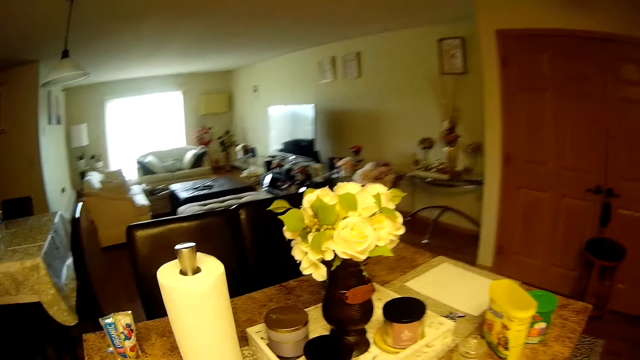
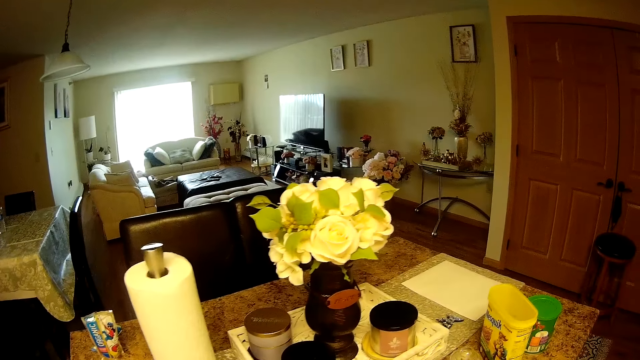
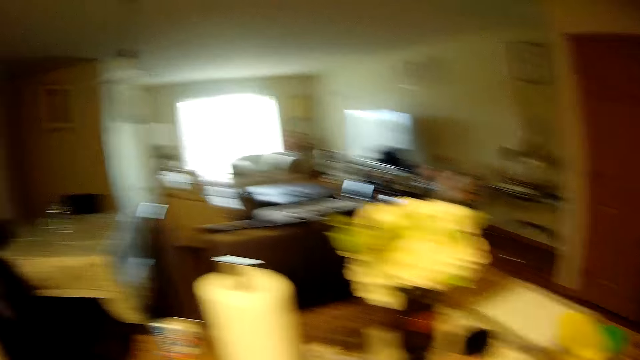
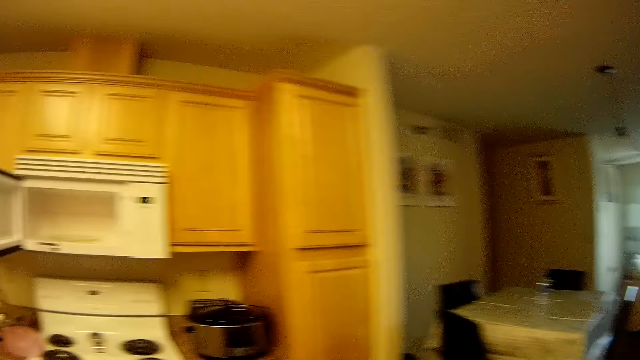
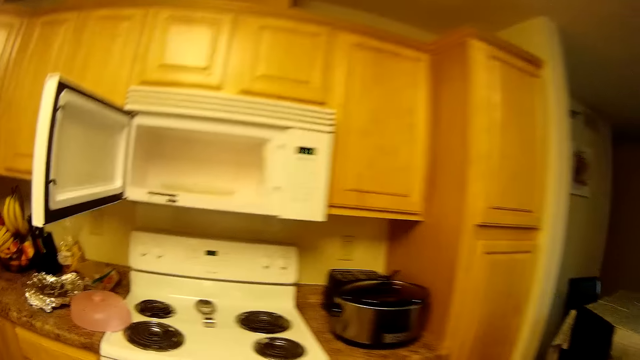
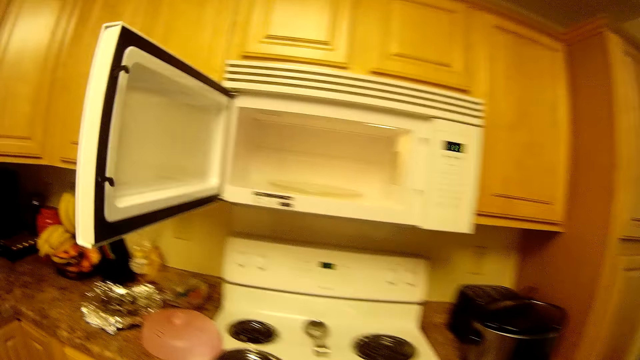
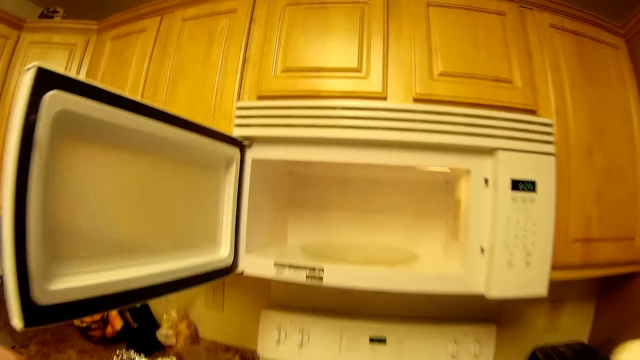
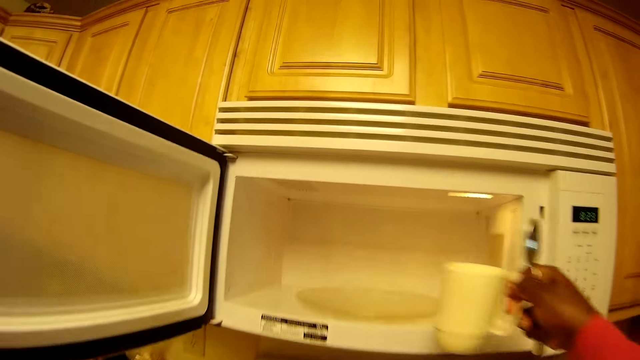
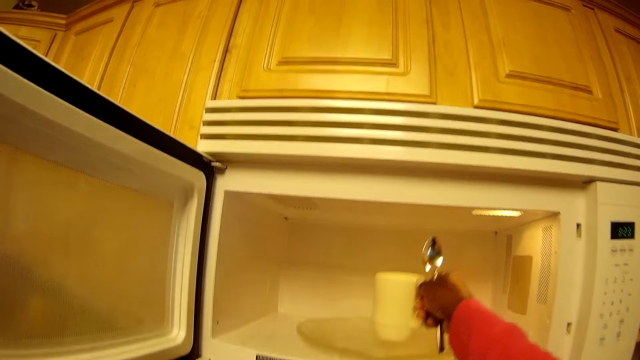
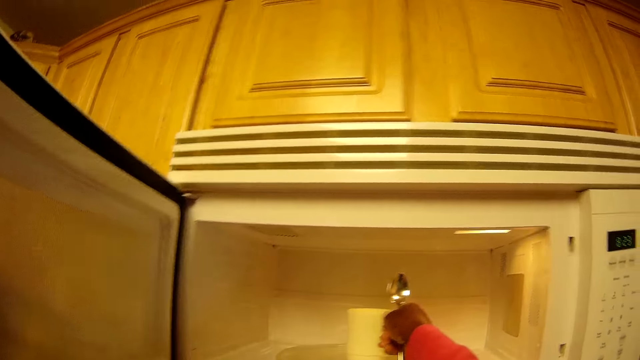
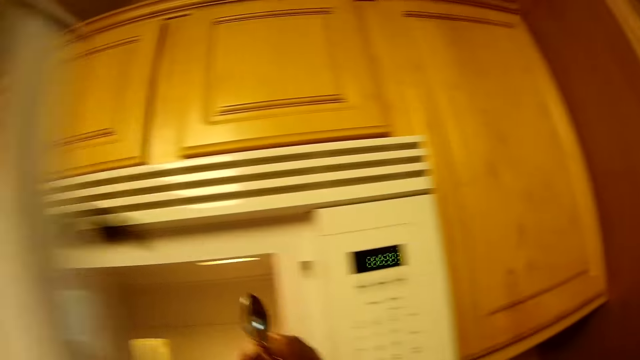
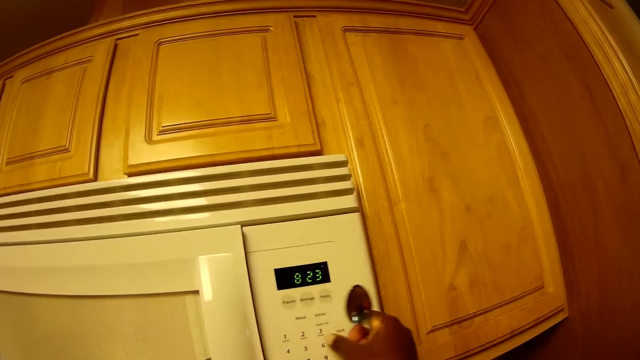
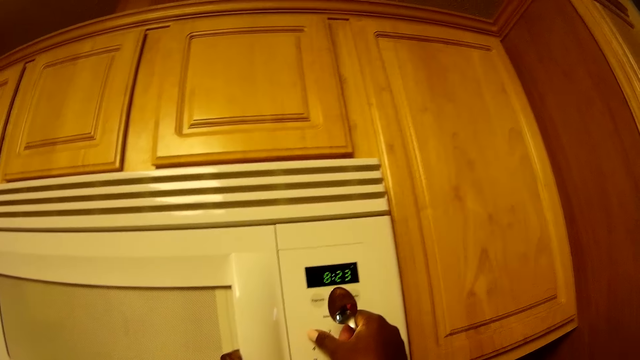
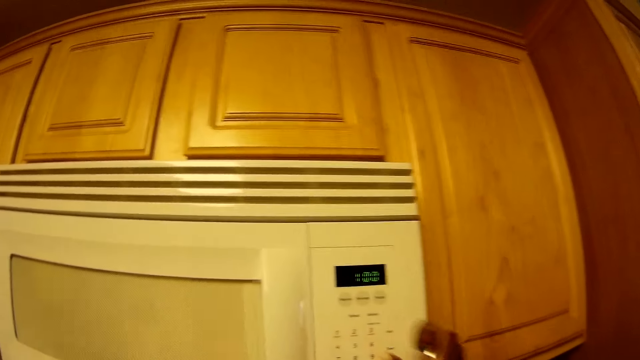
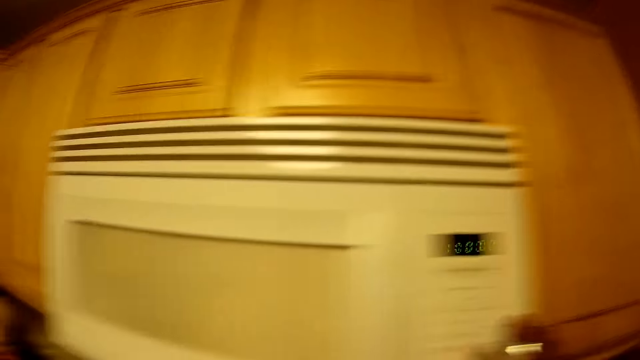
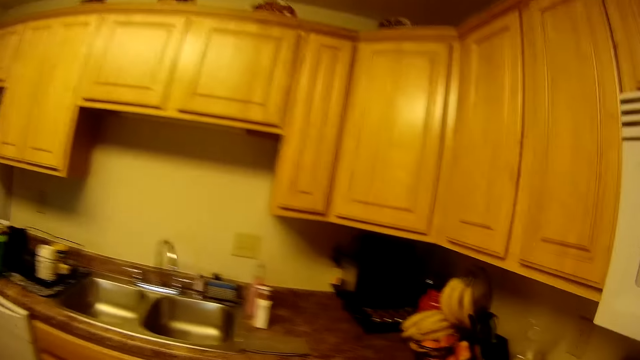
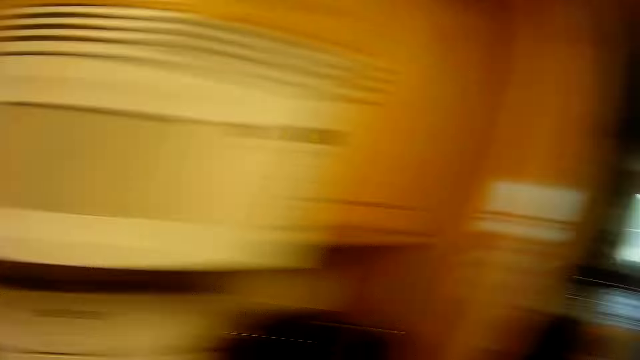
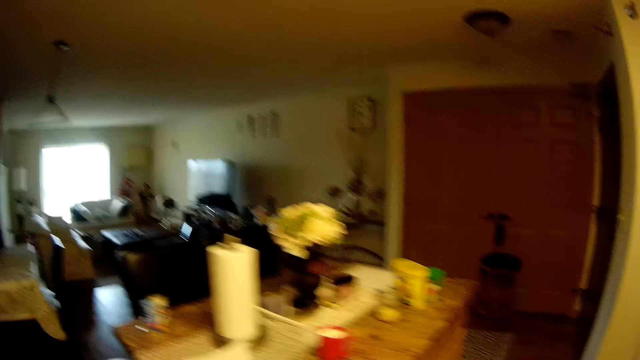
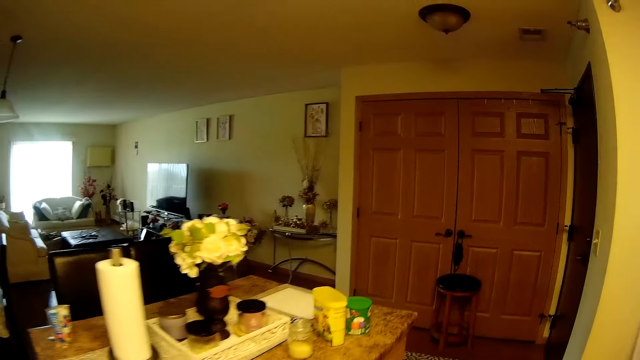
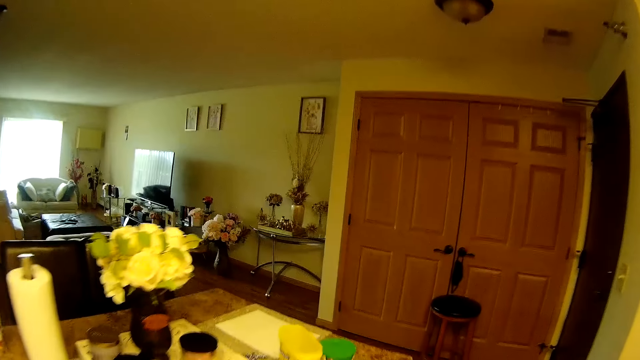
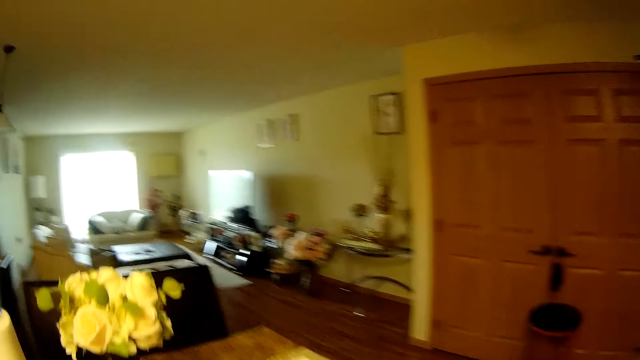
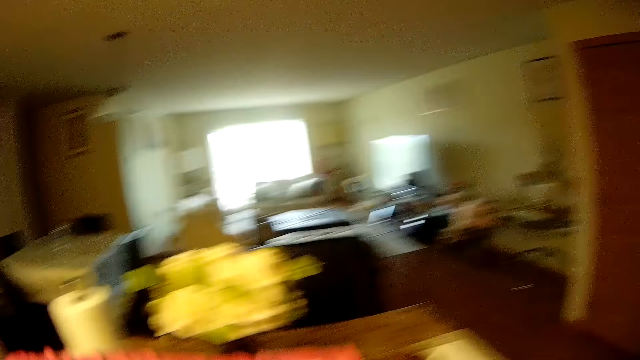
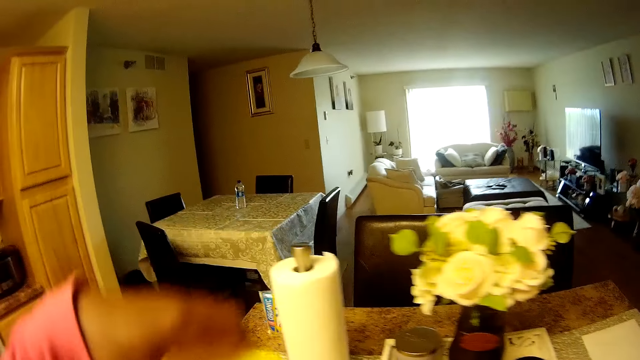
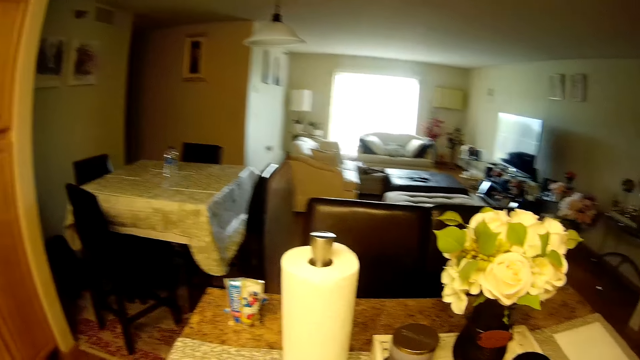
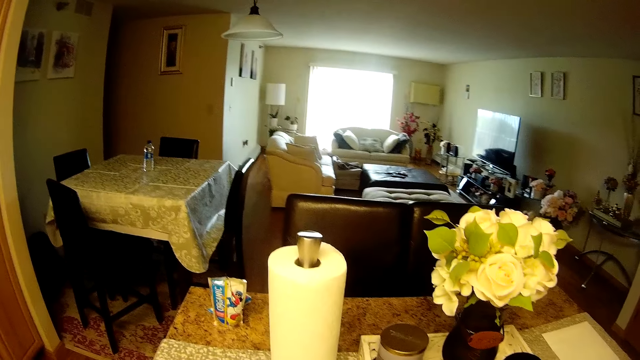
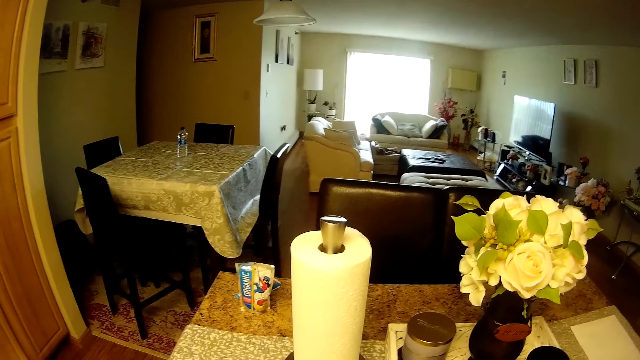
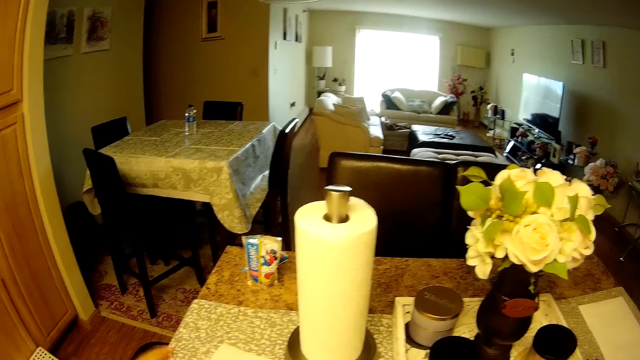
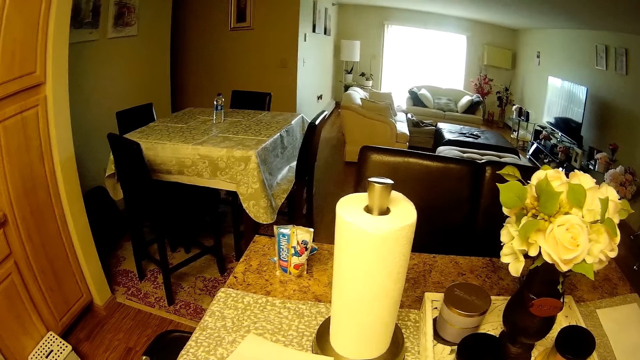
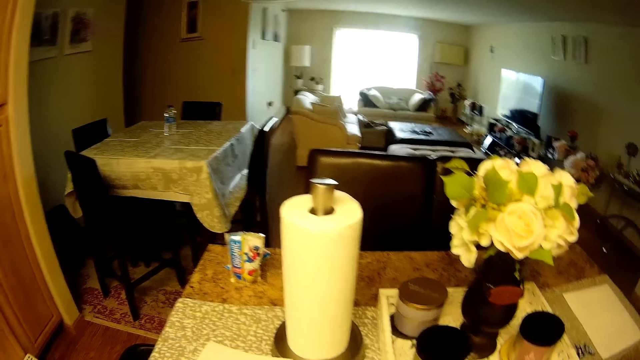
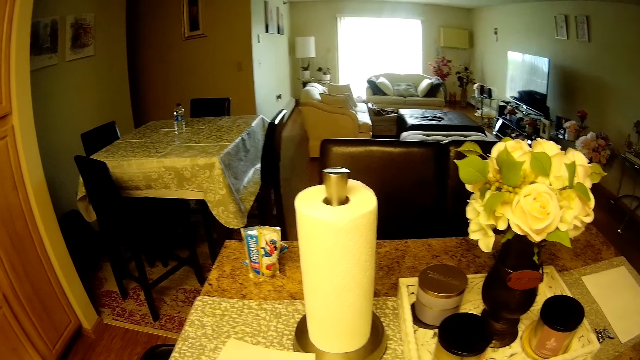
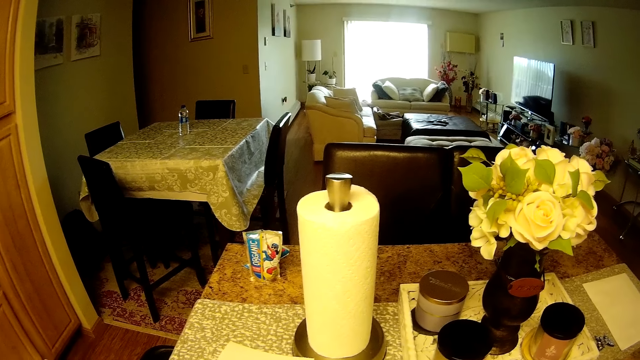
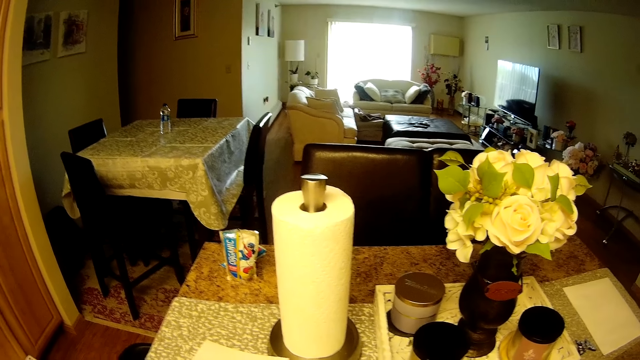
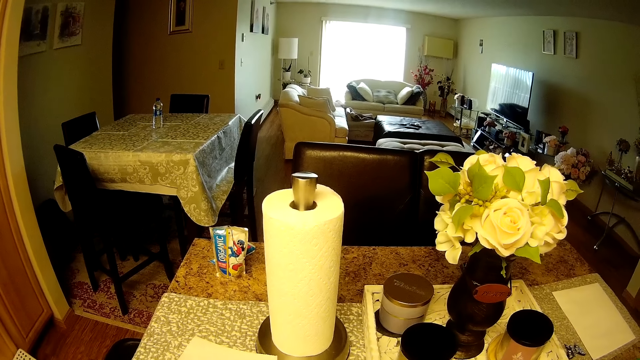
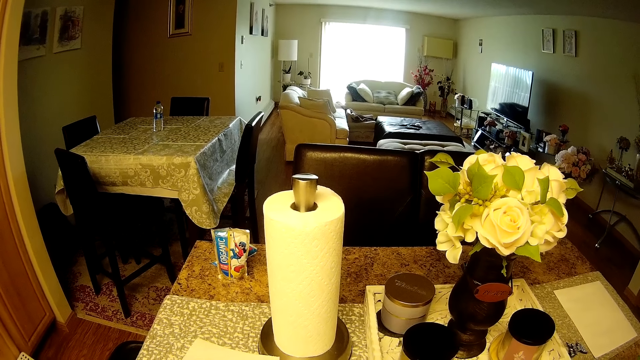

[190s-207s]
The camera wearer puts the milk on the countertop. She walks to the microwave in the kitchen. She puts a cup into the microwave with a spoon in her right hand. She closes the microwave with her left hand. She presses the buttons on the microwave with her right hand. She walks to the counter top. She holds the jar with her left hand. She takes the tin.

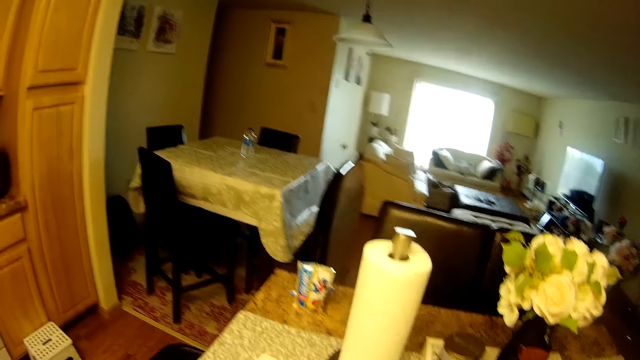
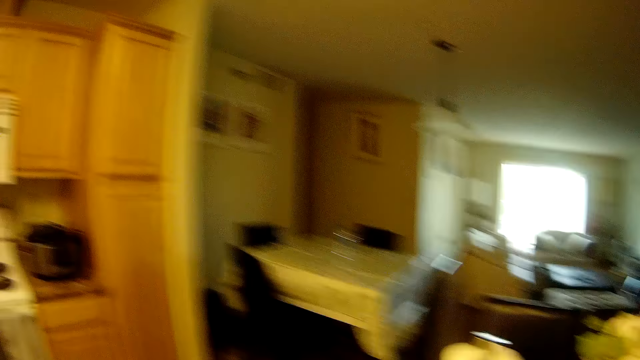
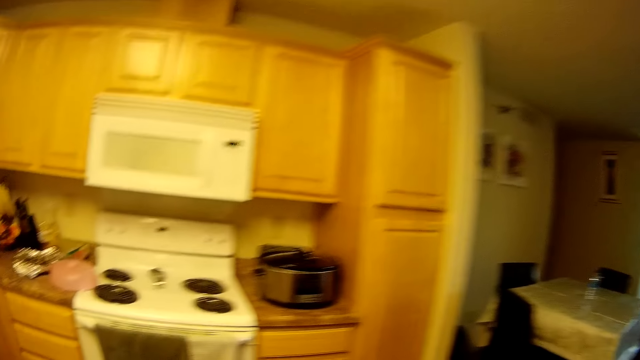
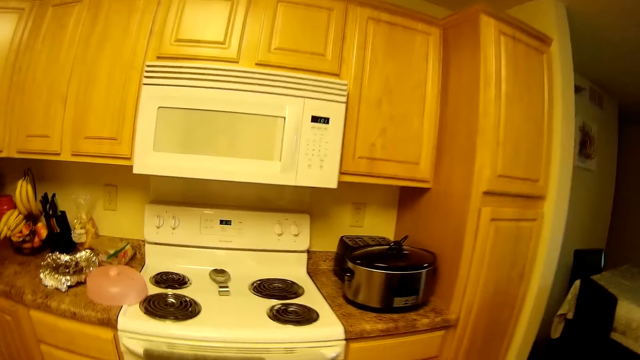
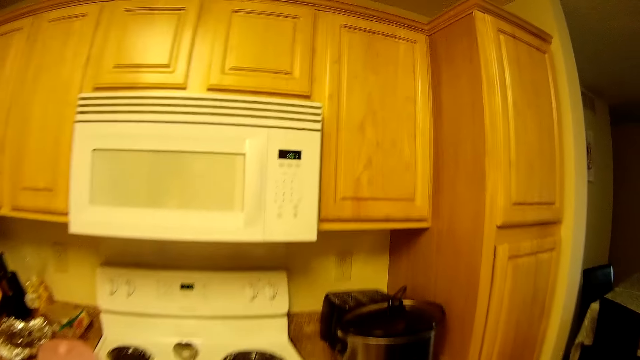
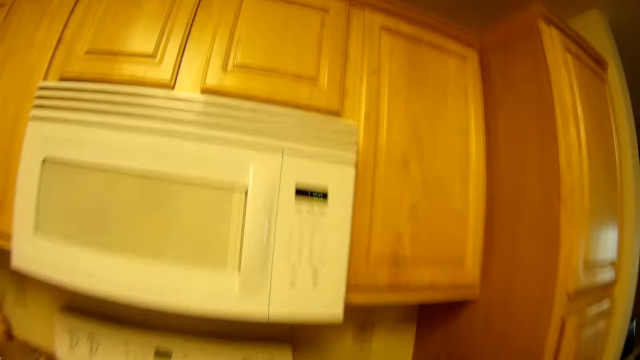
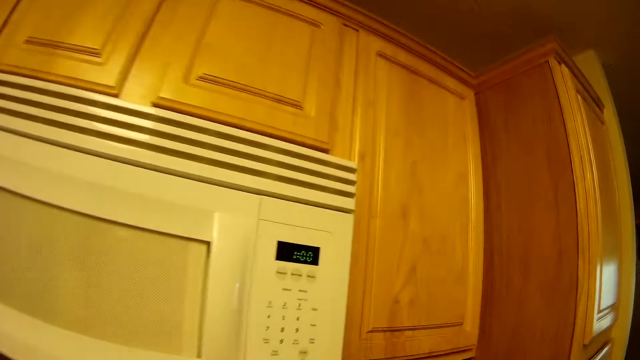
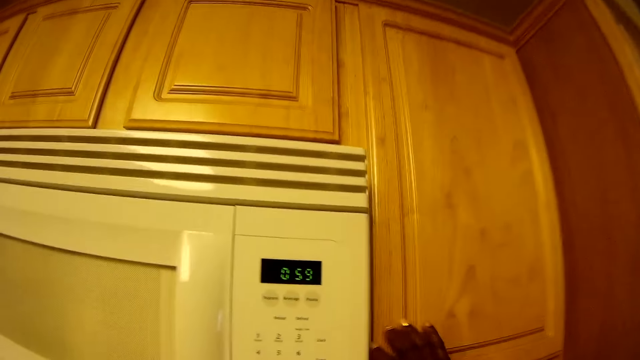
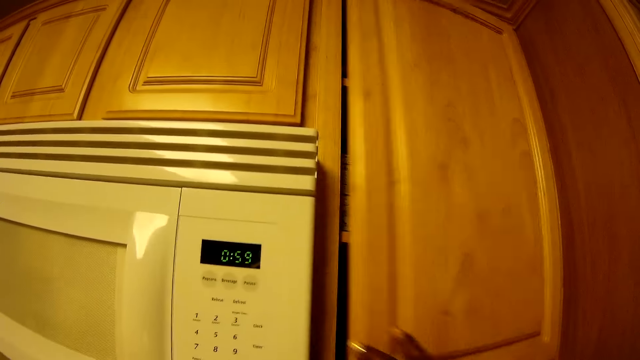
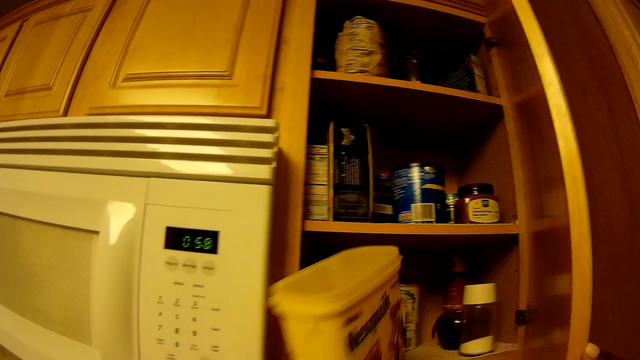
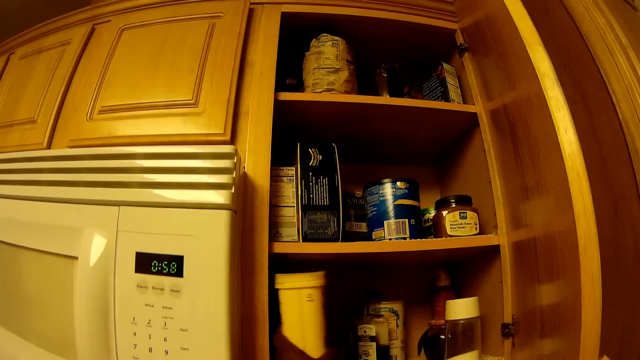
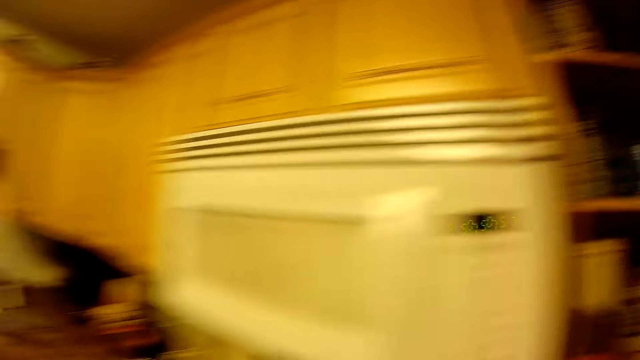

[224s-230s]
The camera wearer walks to the cupboard in the kitchen. She opens the cupboard with her right hand. She places the jar of nesquik powder into the cupboard with her left hand.
